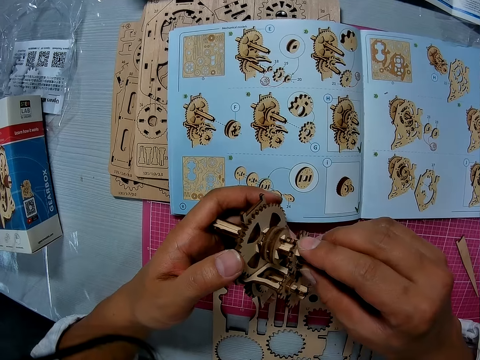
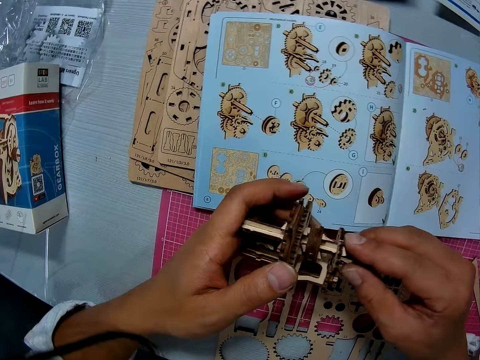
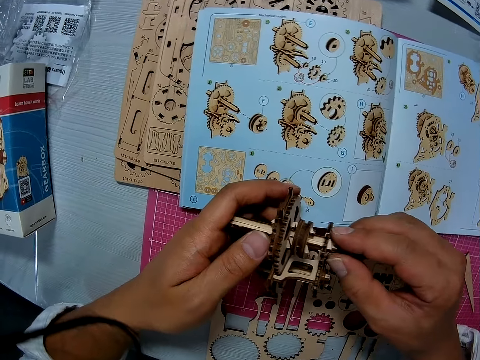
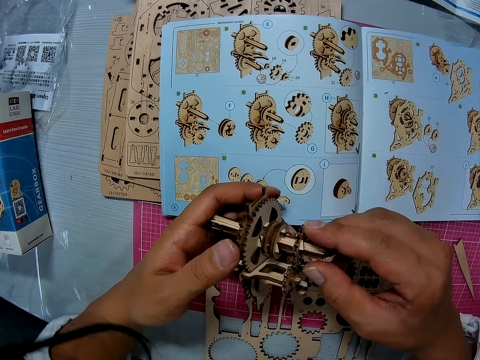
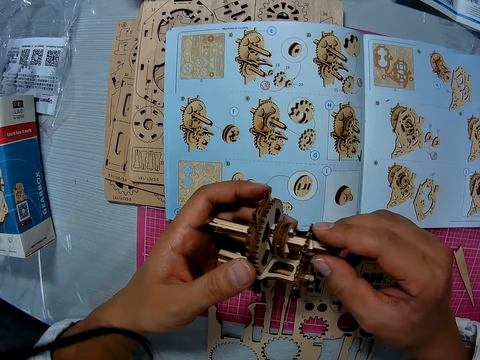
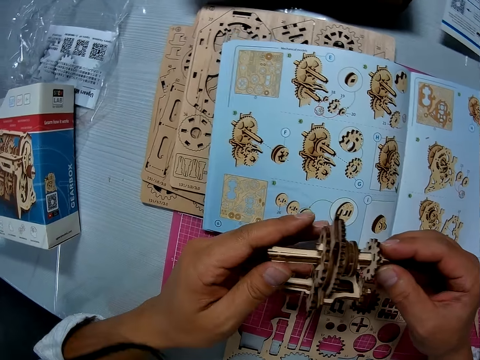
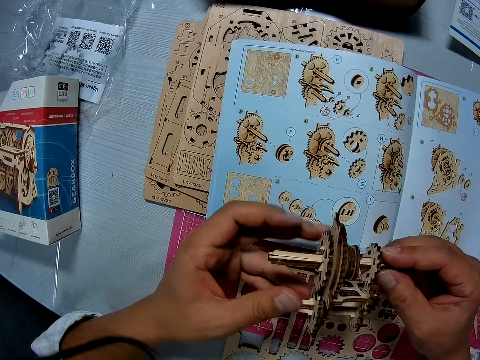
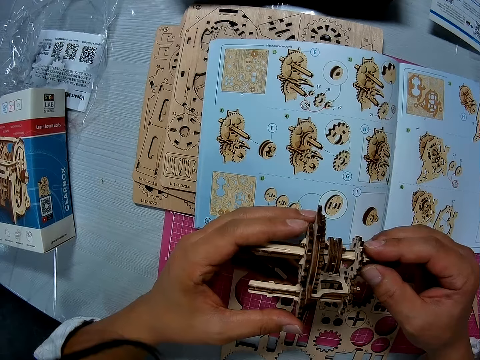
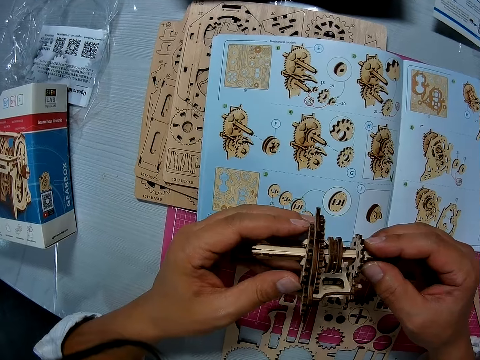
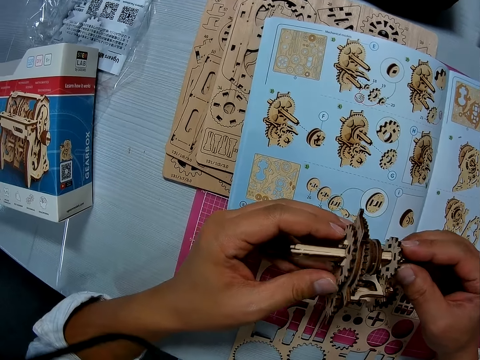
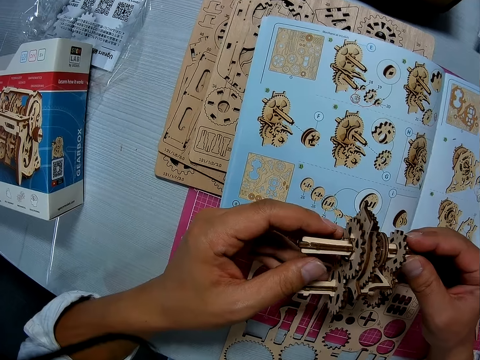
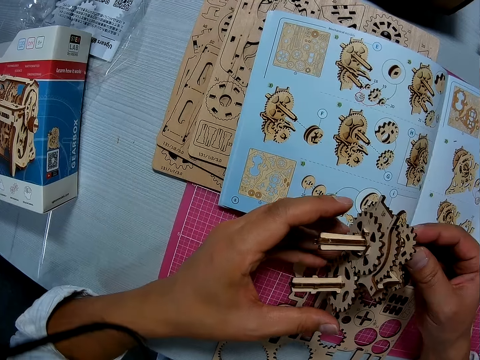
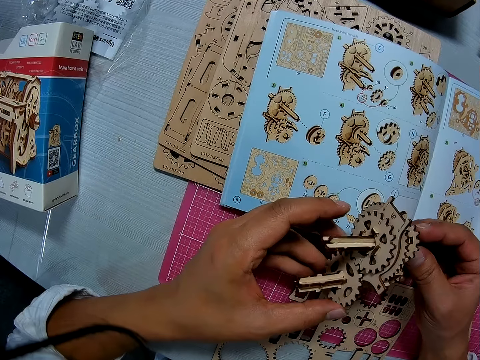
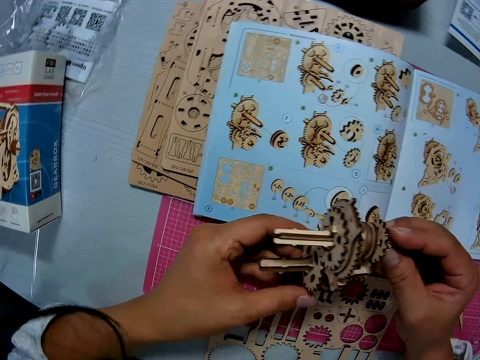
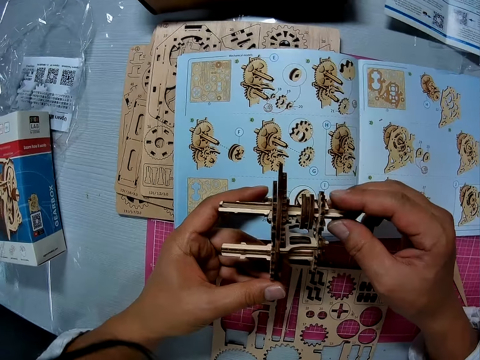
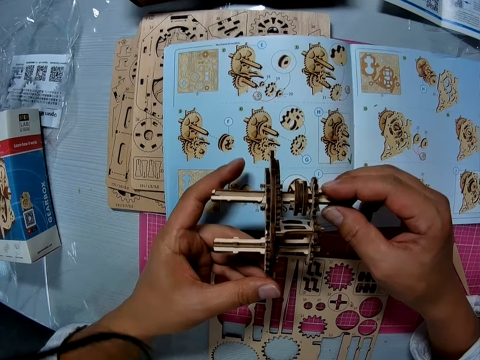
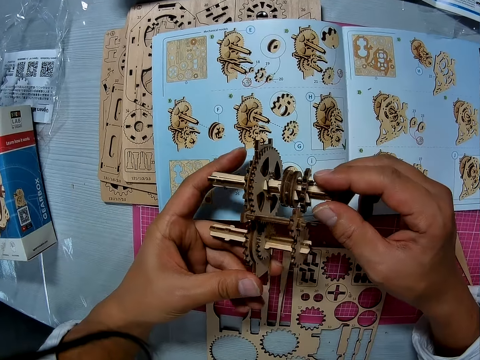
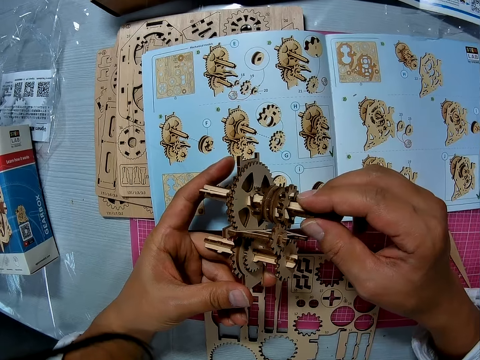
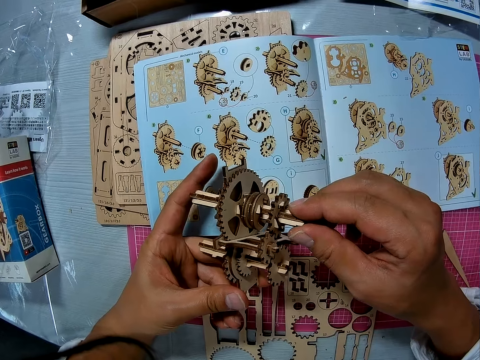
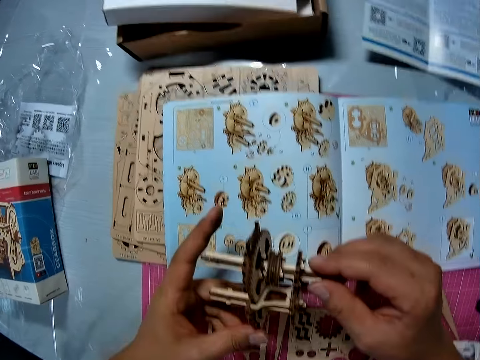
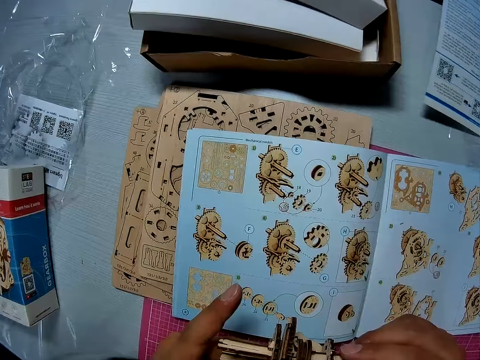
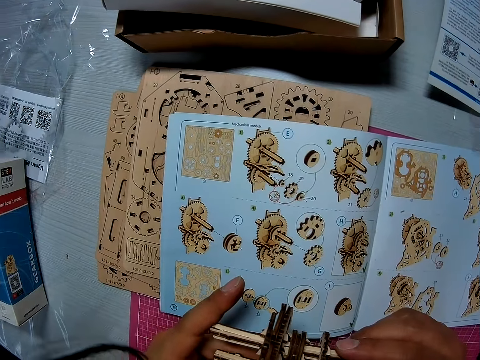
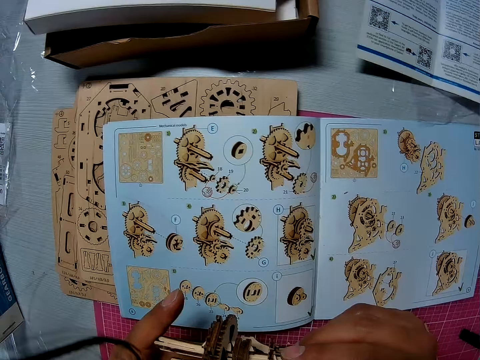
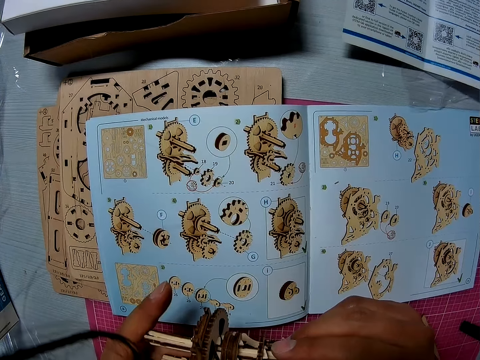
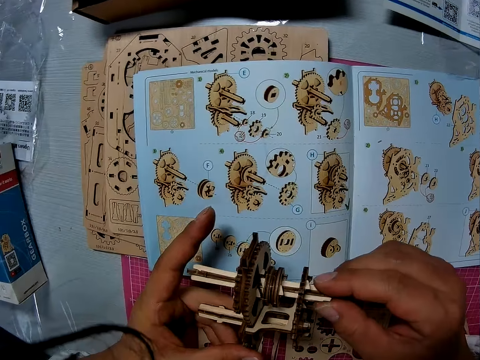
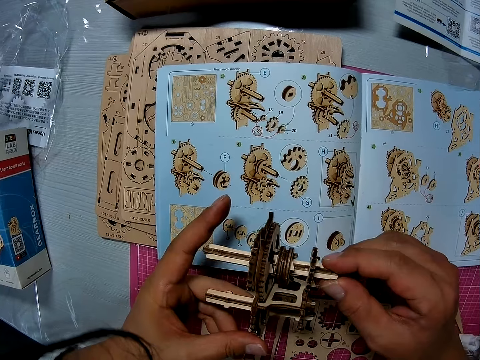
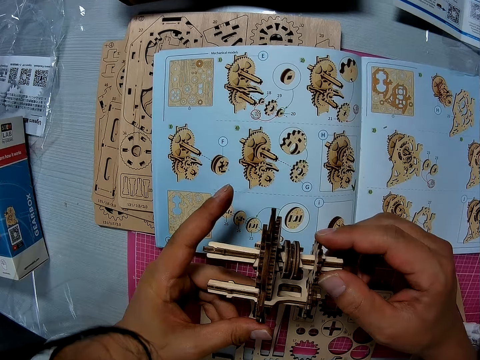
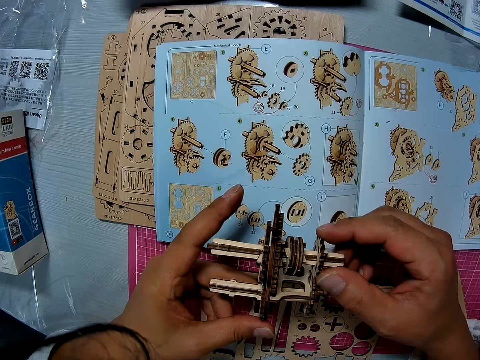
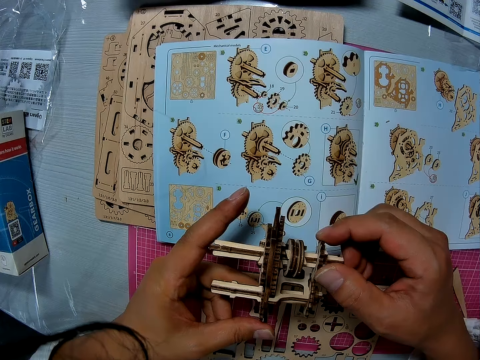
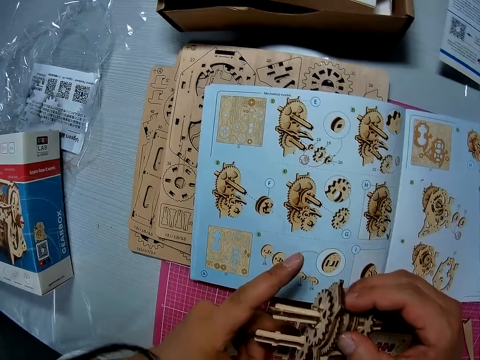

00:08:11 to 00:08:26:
The camera wearer works on the paper gear assembly with both hands. They look at the gearbox.

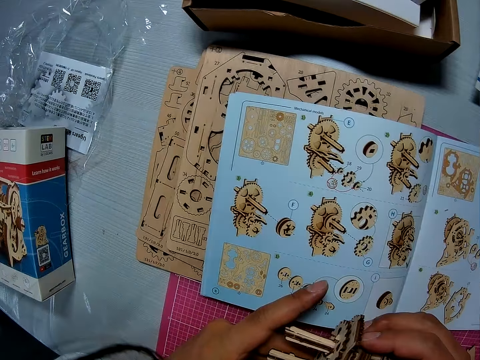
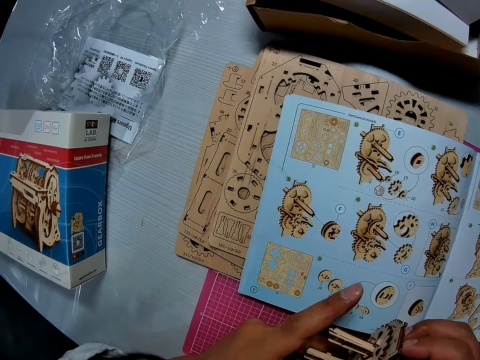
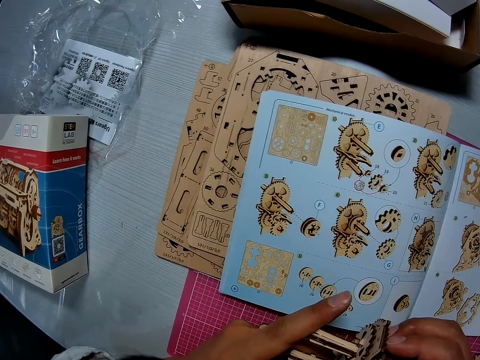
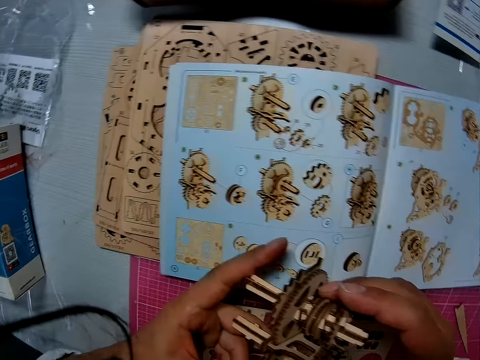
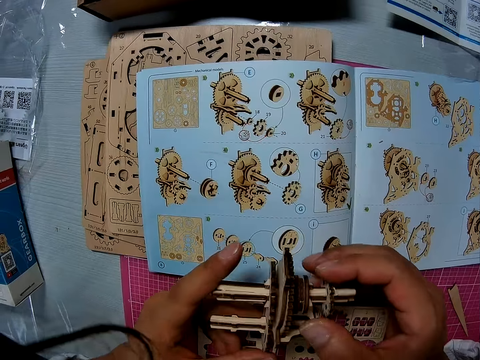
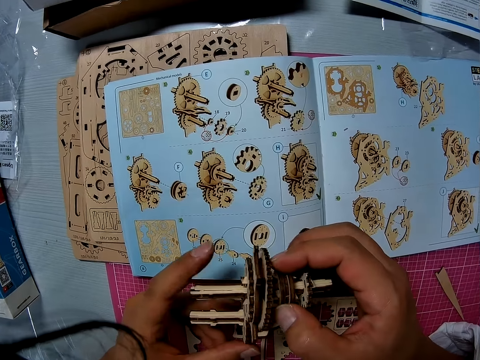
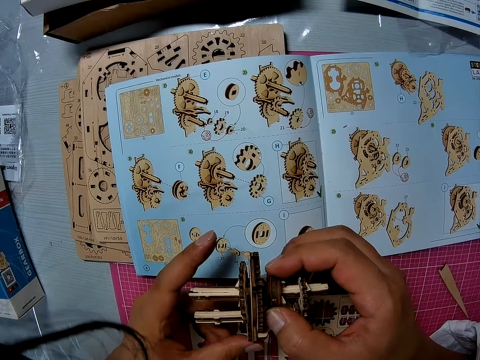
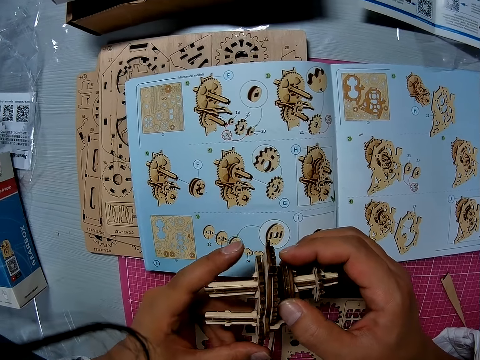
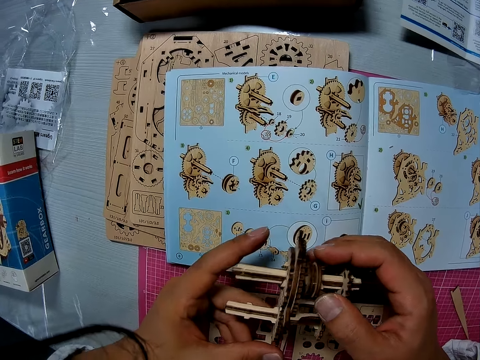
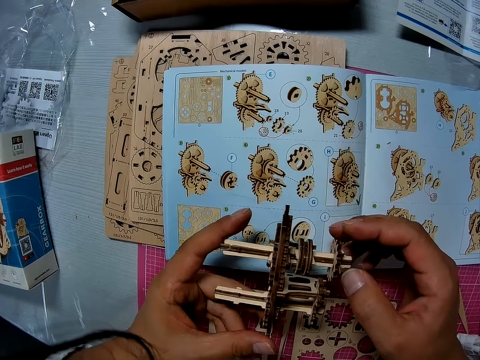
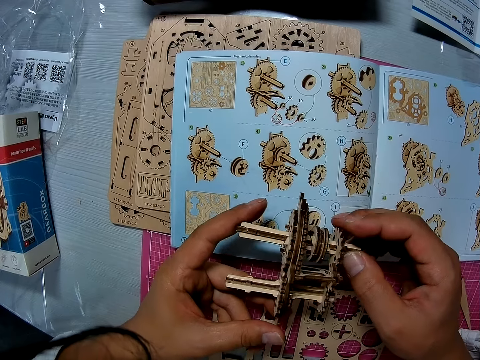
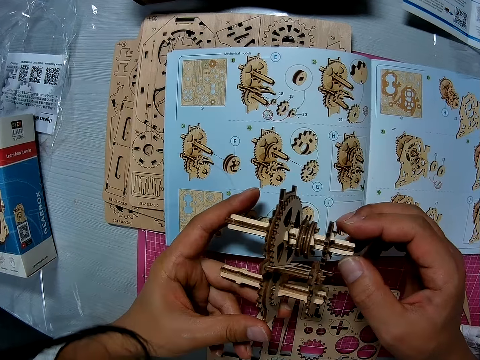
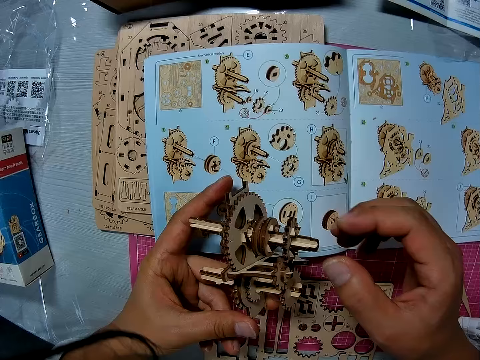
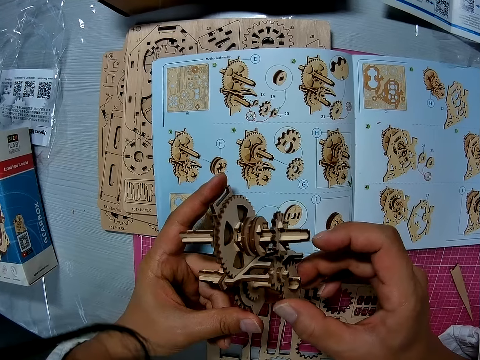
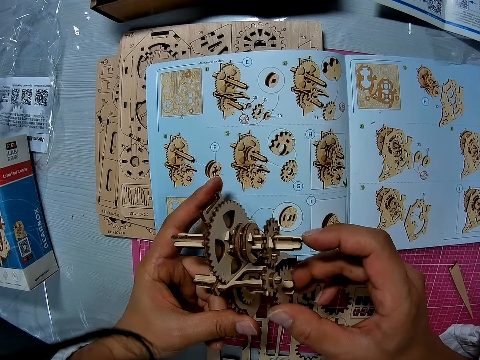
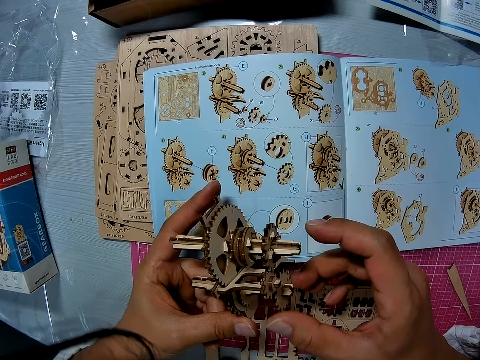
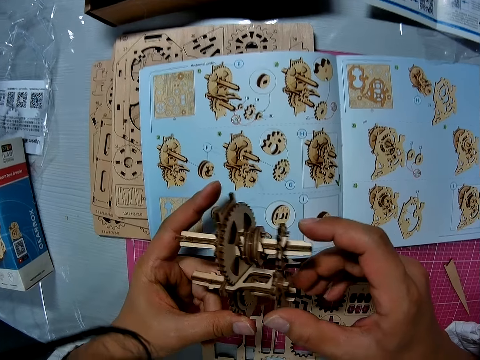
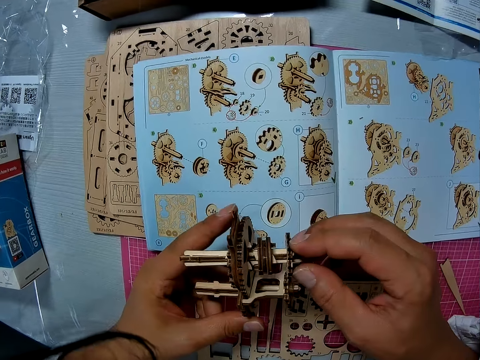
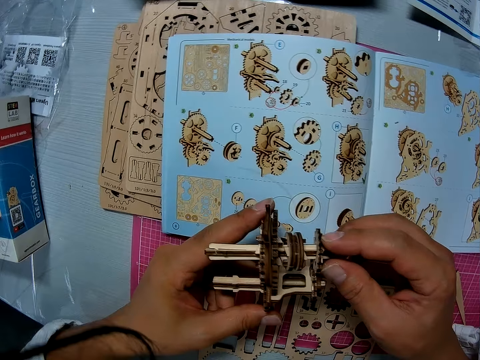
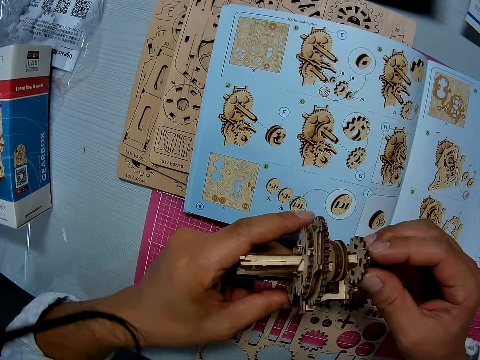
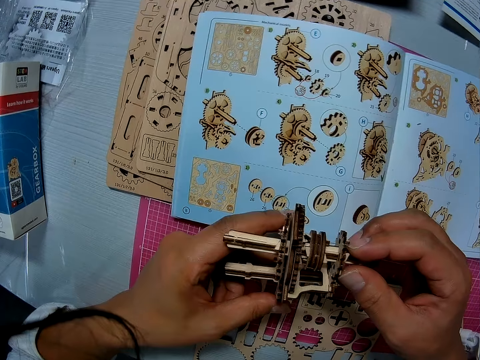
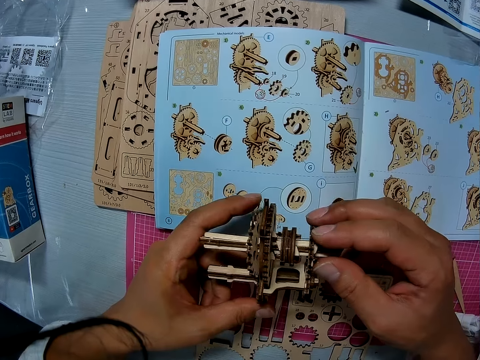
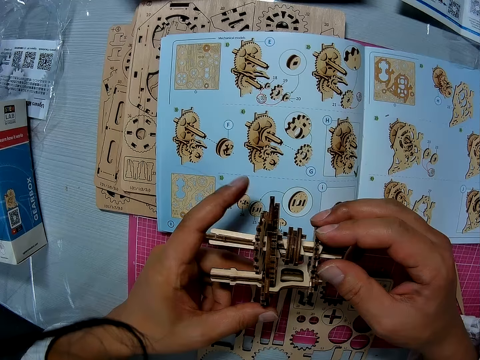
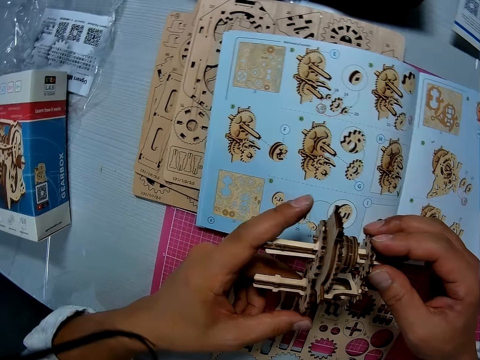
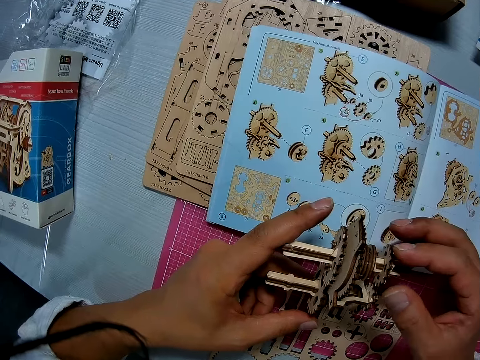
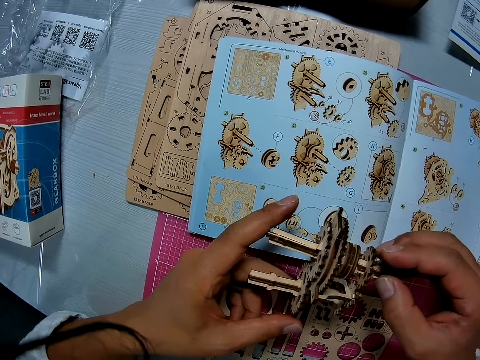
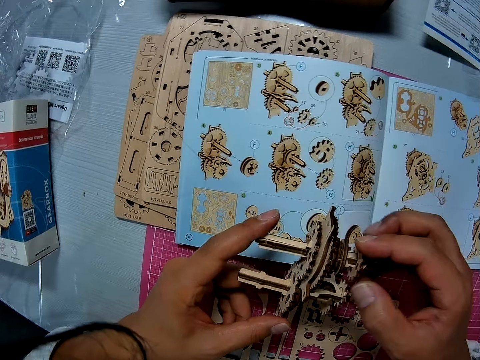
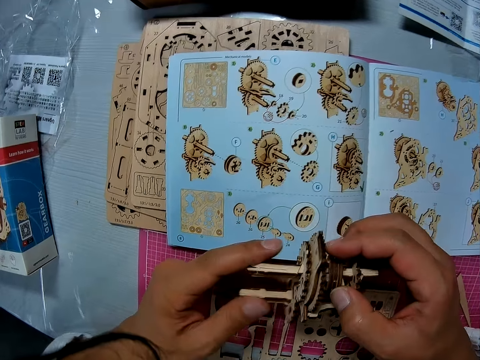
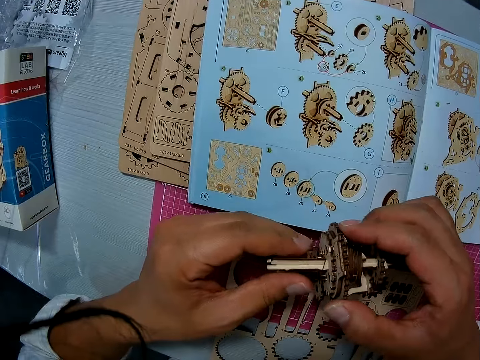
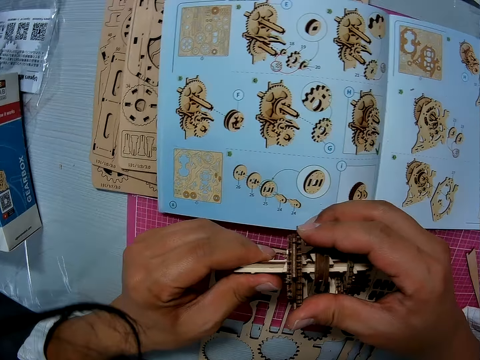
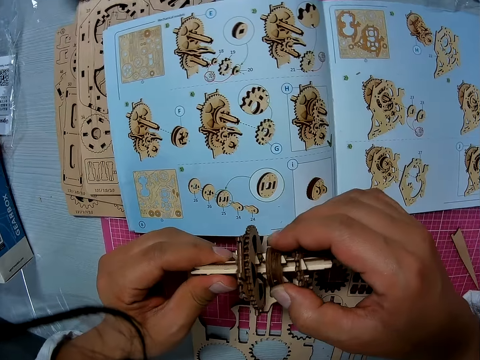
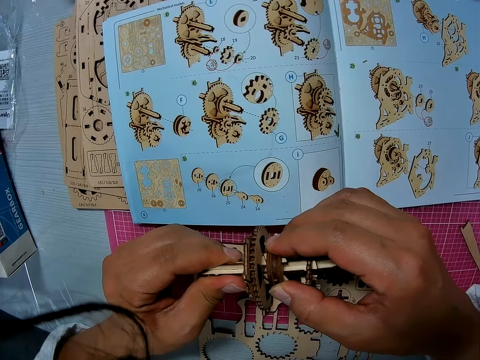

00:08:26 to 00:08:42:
The camera wearer rotates the bearings. They touch the stem gearbox.
